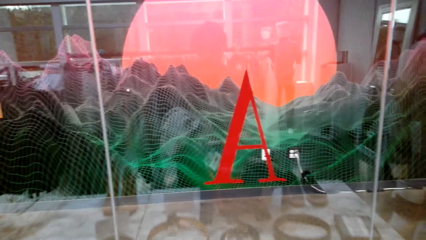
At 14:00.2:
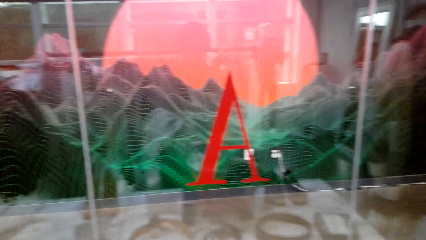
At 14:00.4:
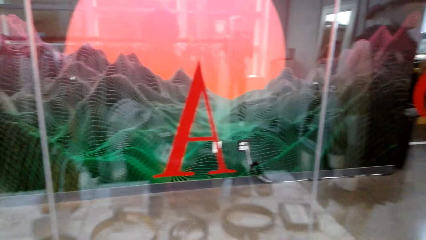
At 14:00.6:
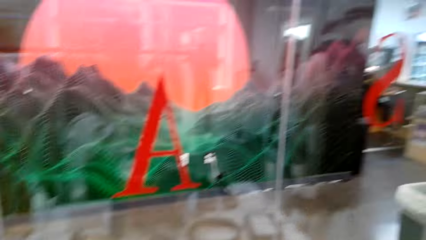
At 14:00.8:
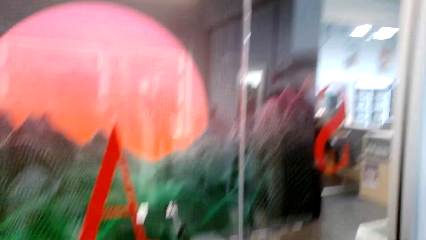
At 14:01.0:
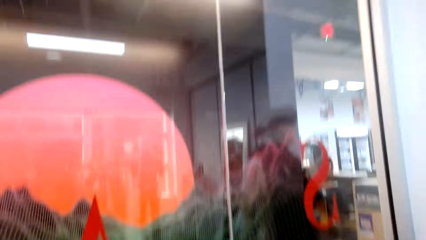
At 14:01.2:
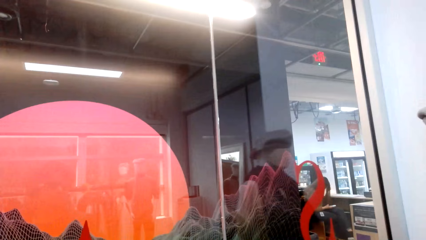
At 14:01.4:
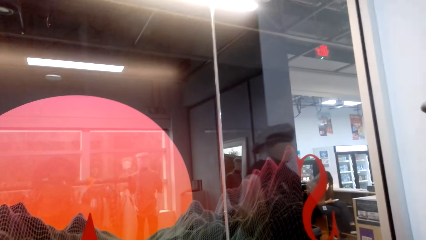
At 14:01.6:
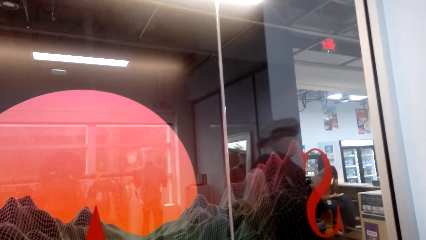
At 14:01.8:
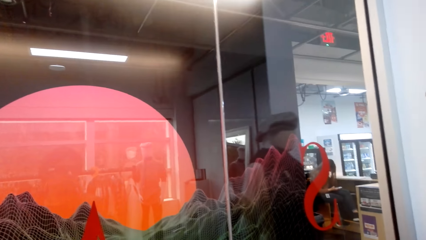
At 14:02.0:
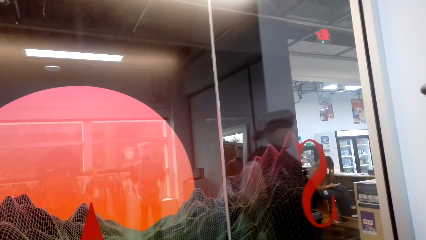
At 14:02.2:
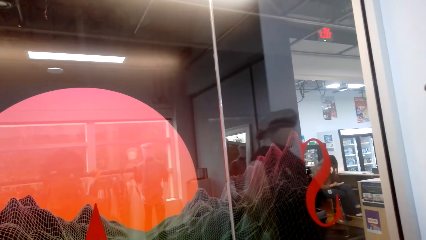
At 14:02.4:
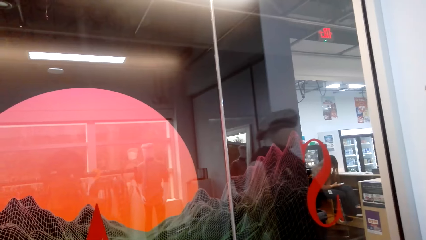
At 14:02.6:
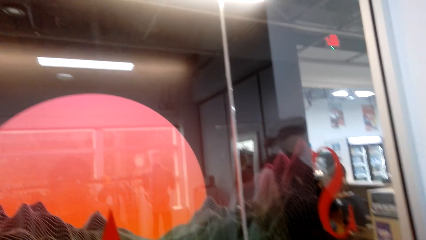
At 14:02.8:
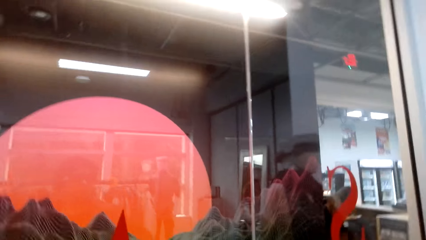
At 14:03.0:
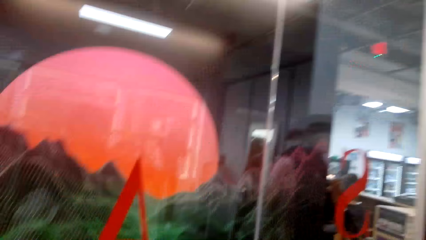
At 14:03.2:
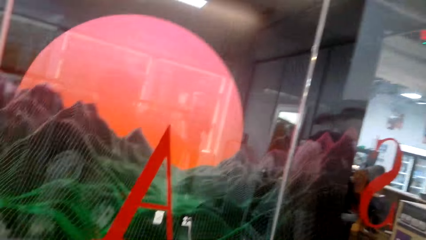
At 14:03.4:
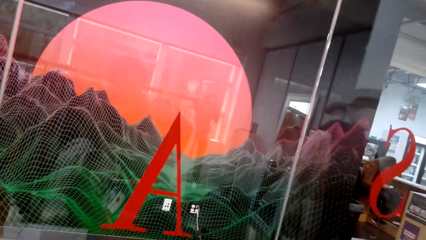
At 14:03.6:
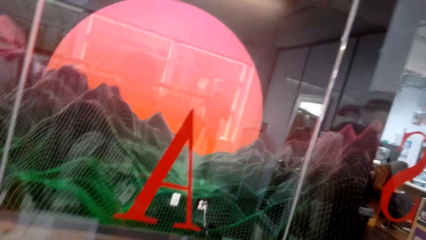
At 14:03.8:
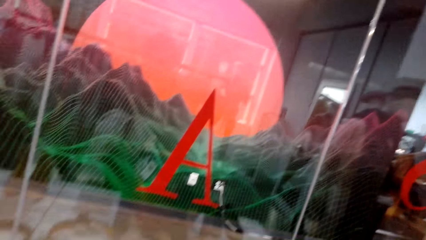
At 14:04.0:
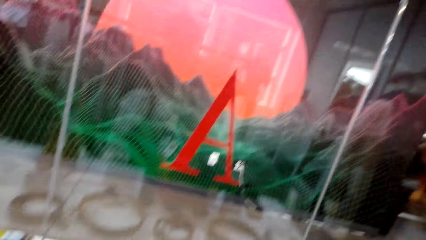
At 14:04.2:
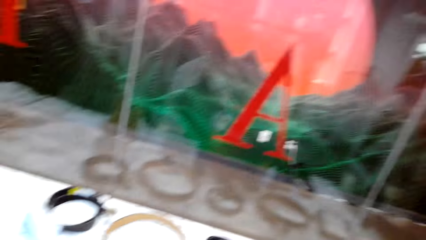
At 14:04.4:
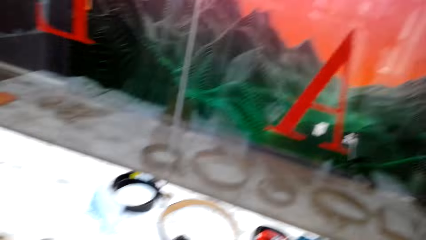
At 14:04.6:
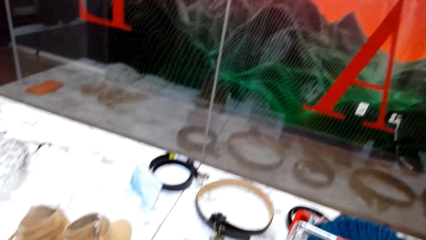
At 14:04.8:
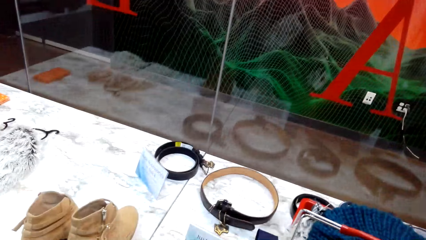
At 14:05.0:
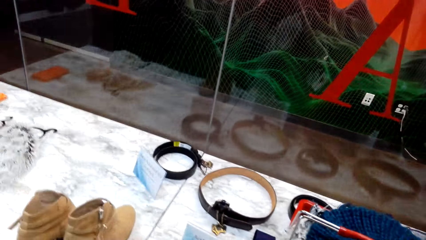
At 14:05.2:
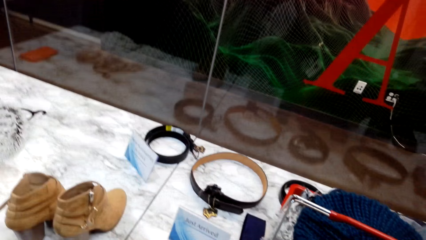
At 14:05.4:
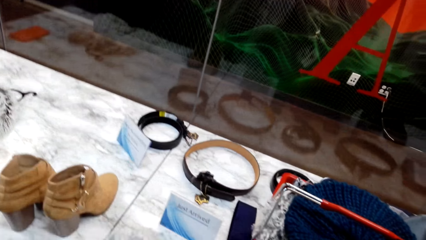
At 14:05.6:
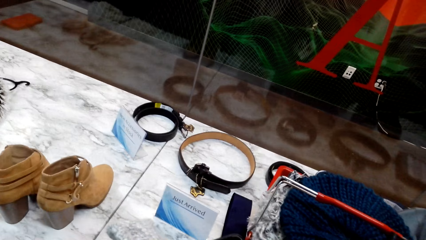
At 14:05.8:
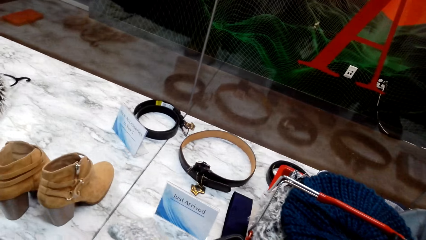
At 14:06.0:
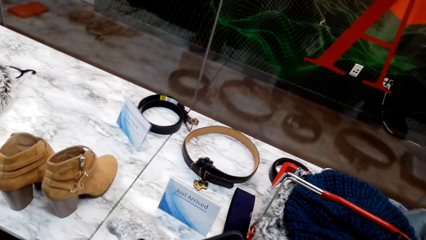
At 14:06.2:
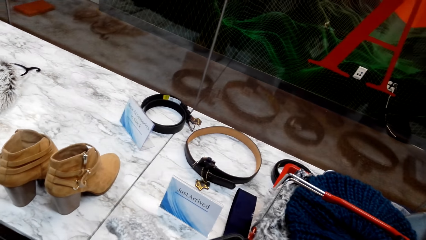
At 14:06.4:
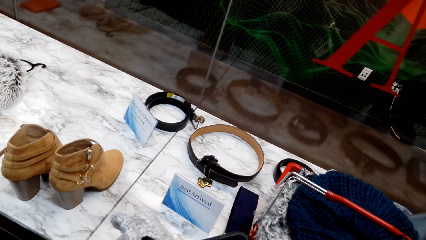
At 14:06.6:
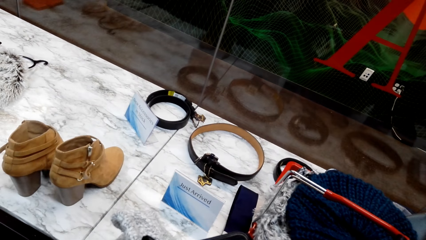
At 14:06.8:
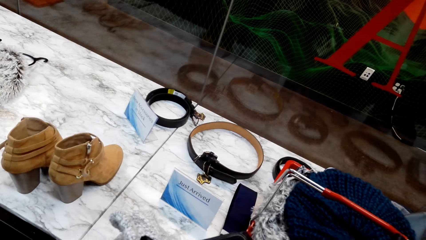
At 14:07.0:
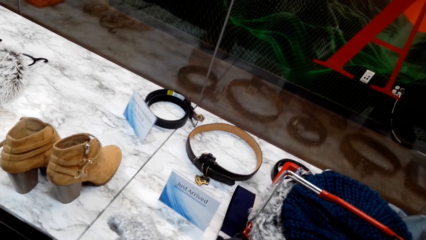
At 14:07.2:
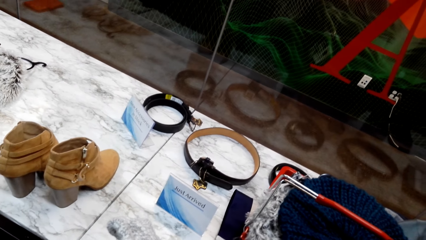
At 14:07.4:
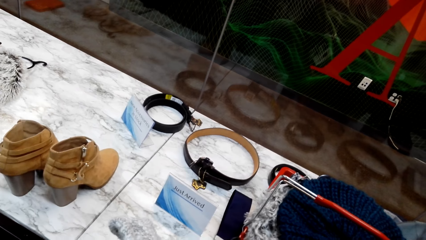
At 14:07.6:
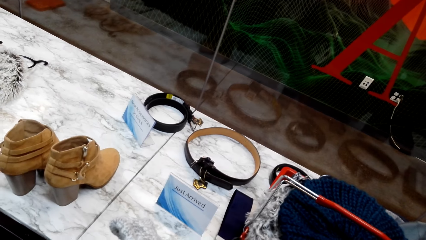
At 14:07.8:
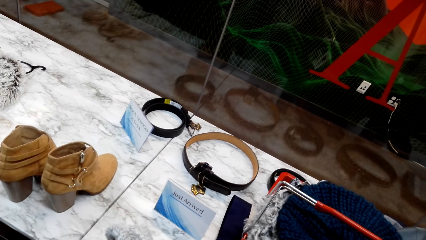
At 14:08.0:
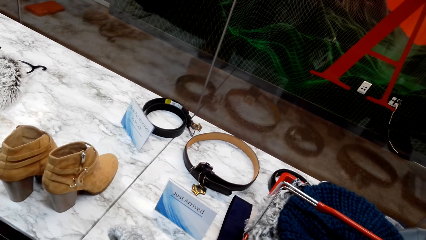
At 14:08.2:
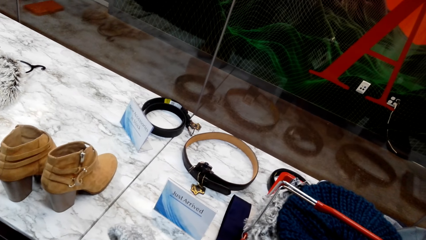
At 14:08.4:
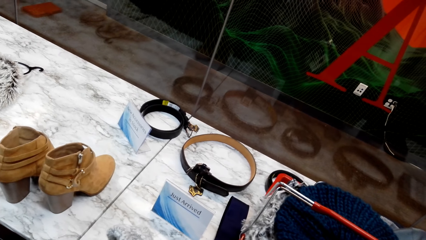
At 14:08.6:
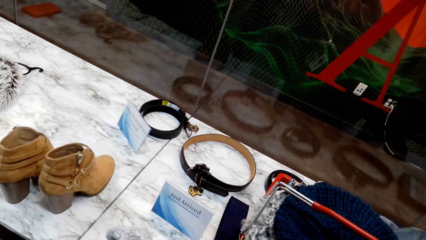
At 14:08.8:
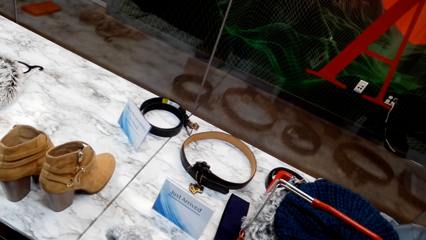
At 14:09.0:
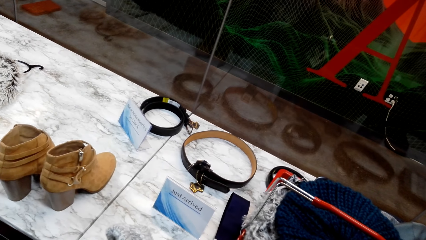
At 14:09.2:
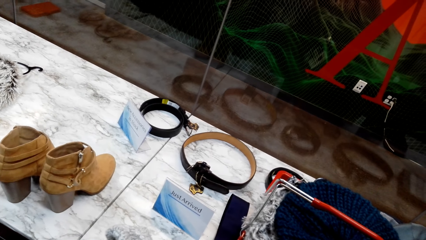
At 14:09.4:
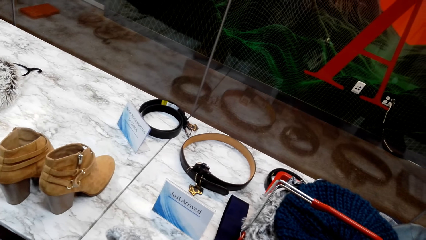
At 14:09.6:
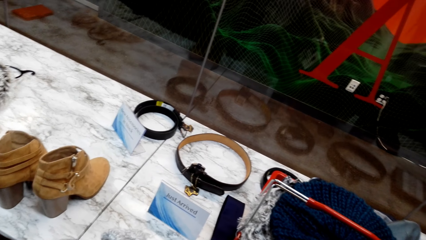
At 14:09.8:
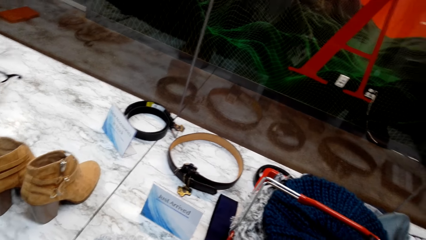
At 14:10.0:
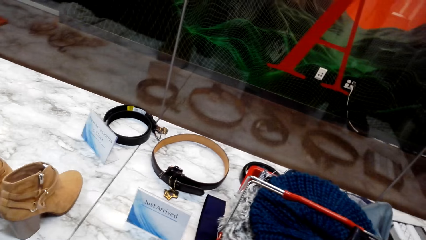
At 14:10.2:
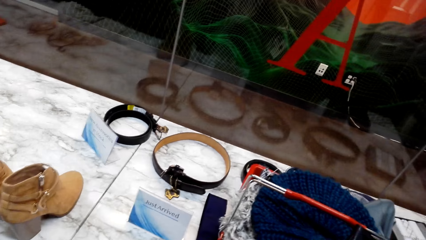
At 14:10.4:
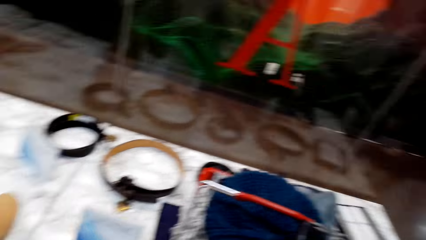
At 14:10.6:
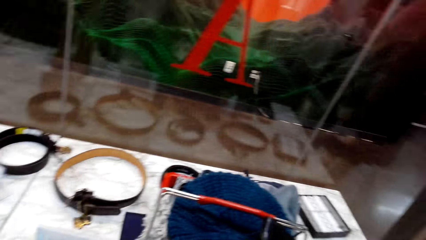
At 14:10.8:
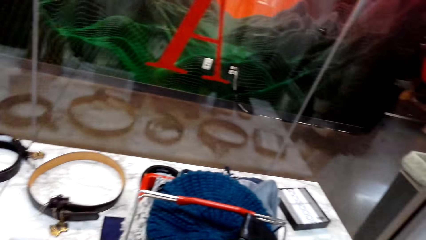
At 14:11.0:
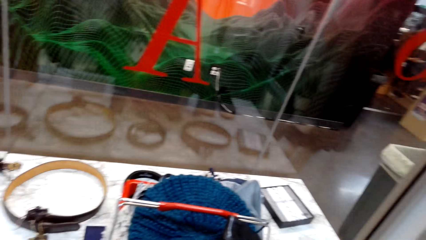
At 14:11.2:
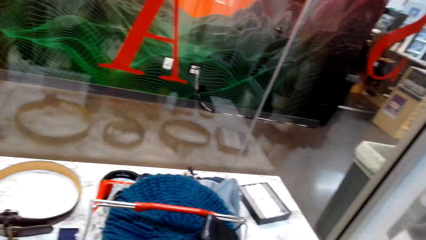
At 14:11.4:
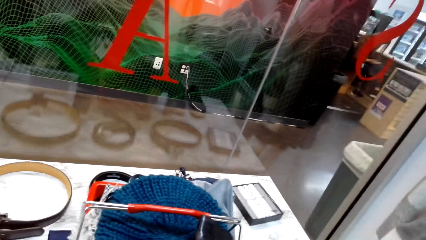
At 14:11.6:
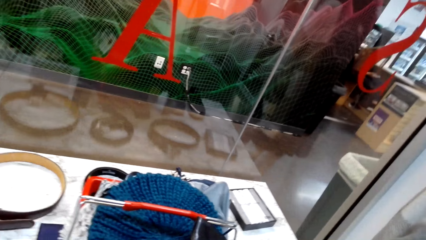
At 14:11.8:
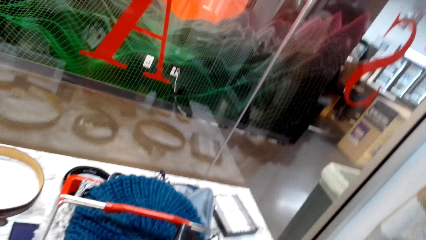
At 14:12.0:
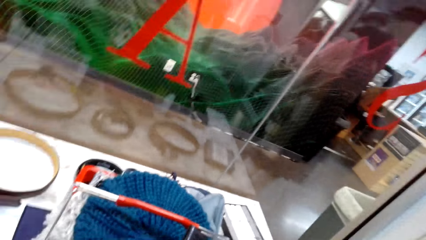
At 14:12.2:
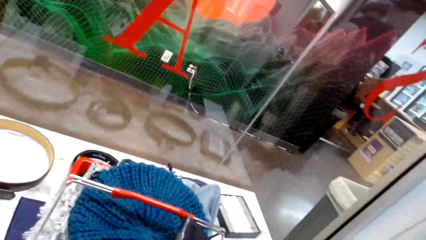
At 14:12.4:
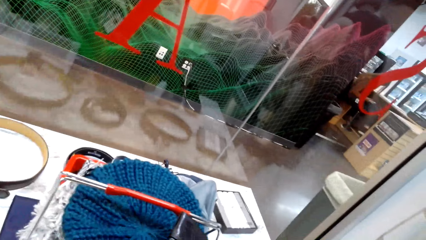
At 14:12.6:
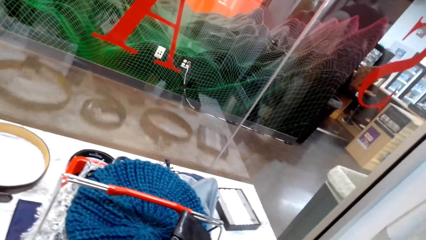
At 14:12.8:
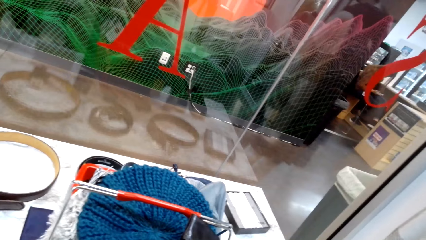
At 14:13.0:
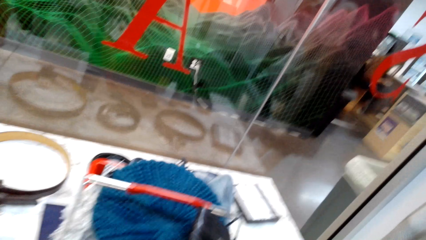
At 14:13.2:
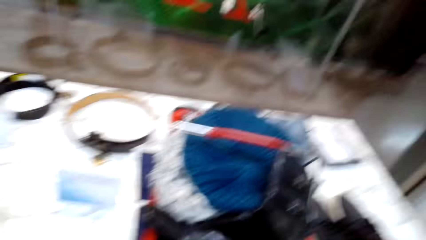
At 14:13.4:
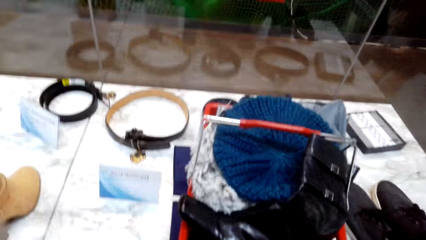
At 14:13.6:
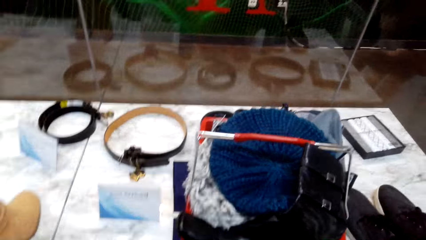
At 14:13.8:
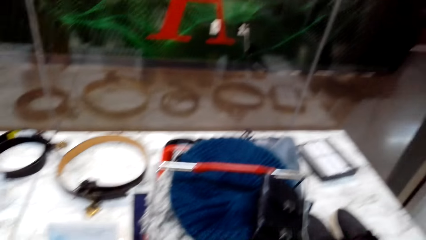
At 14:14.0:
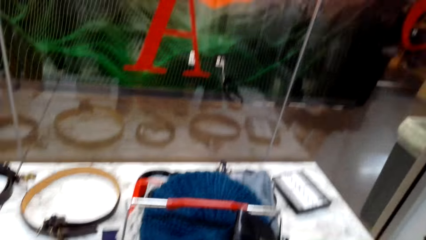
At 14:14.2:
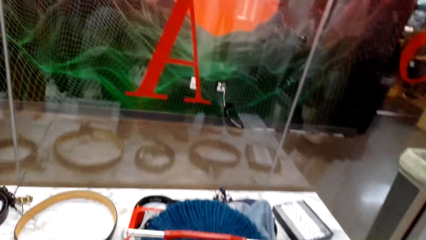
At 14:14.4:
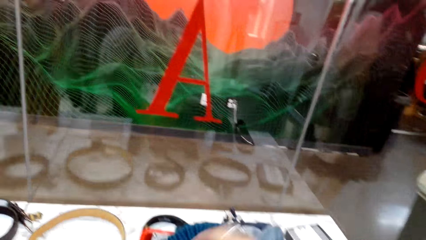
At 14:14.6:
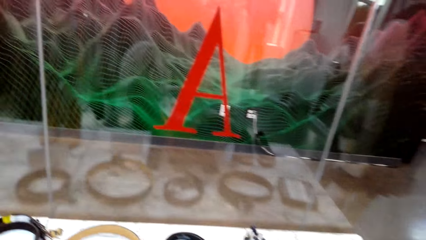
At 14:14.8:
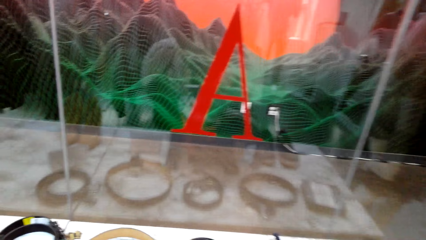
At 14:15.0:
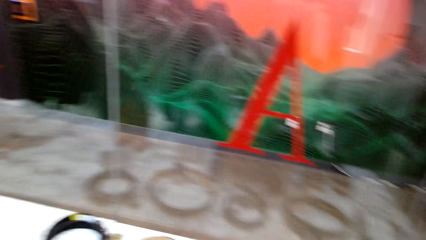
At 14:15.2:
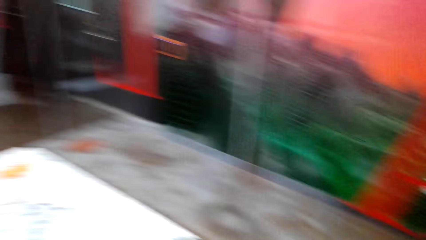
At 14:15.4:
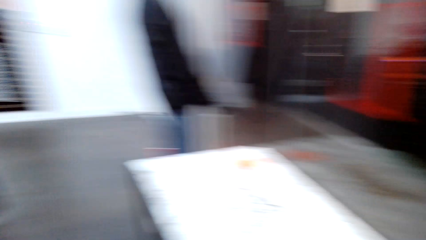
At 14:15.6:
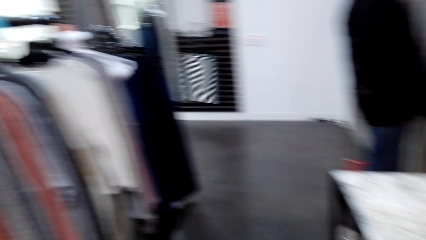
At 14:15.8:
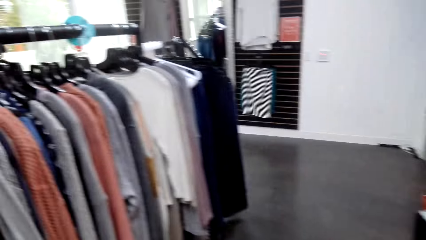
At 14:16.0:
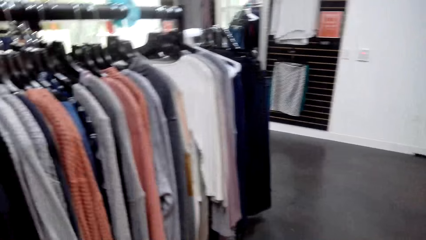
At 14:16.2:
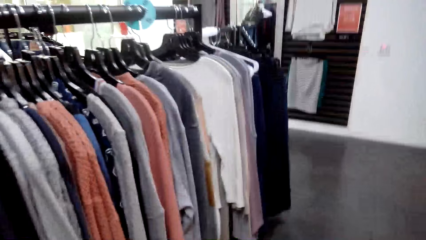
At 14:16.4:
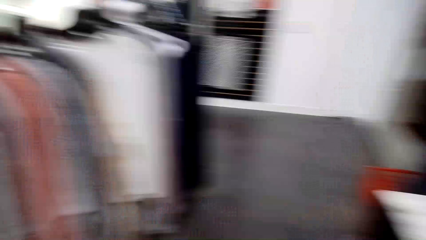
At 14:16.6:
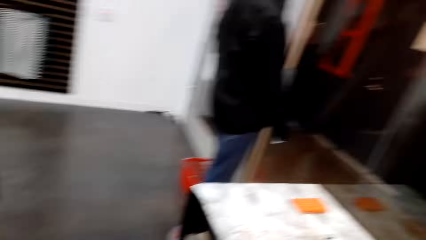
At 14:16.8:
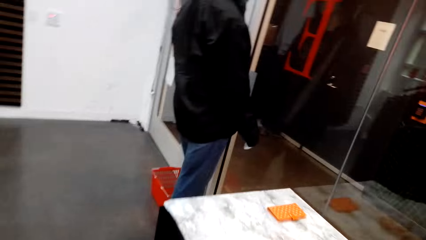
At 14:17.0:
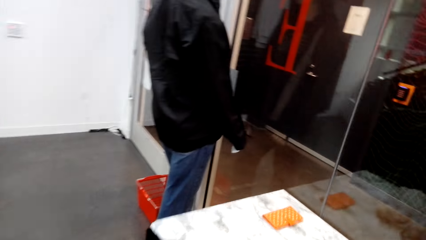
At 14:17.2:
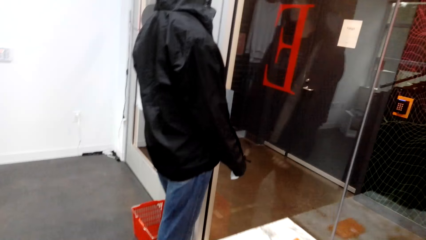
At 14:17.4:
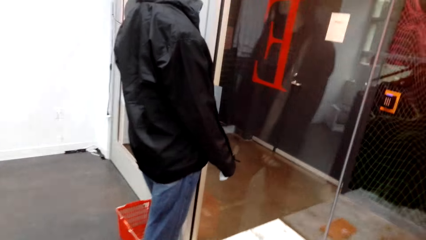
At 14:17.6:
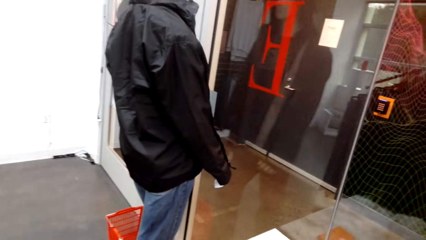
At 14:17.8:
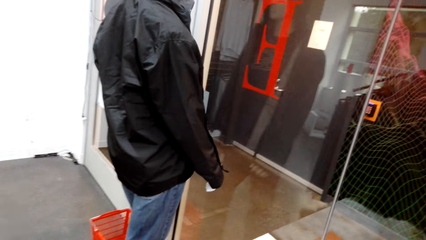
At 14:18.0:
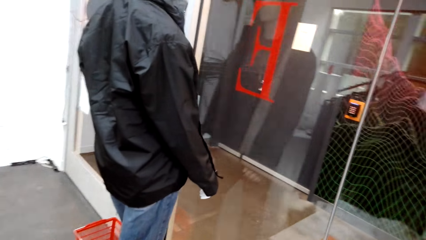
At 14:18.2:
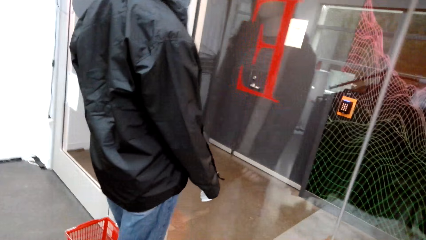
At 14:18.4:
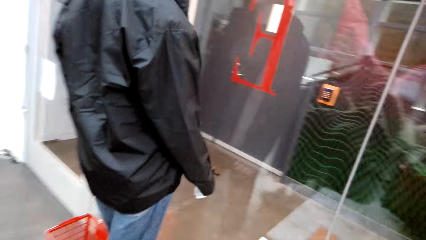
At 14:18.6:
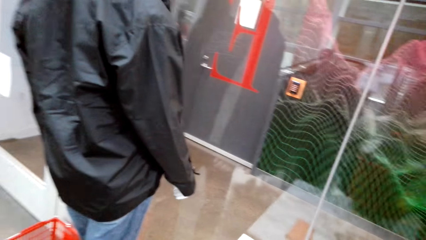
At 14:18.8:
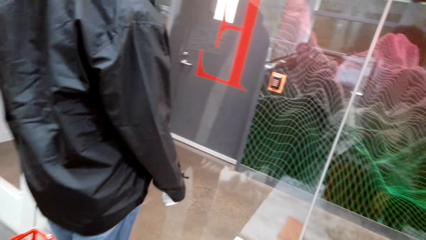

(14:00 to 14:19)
The camera wearer looks around. They walk in the room.
